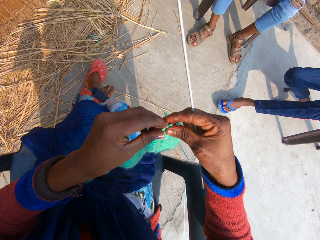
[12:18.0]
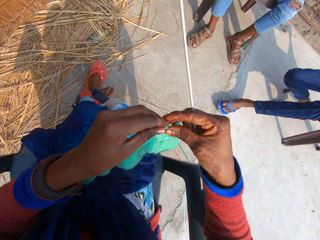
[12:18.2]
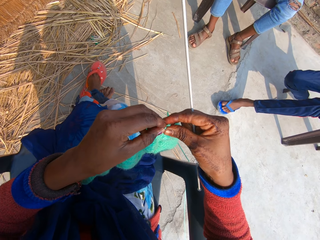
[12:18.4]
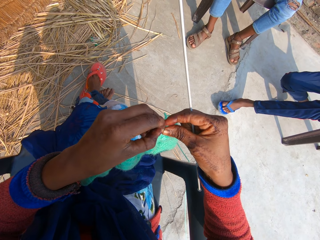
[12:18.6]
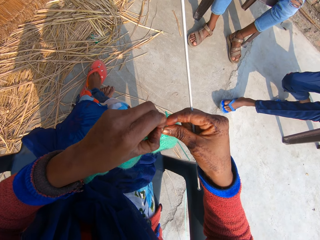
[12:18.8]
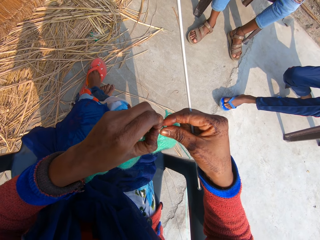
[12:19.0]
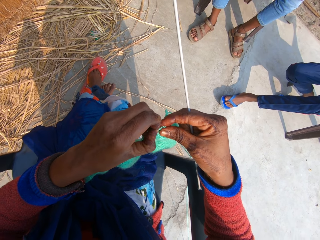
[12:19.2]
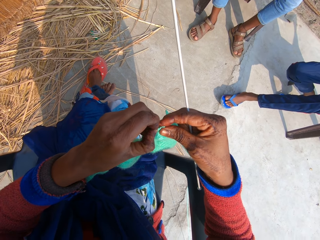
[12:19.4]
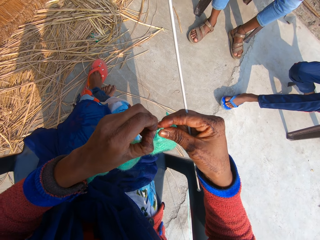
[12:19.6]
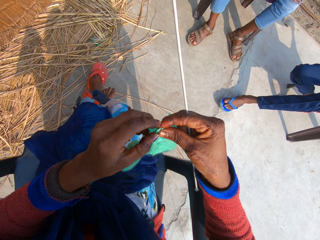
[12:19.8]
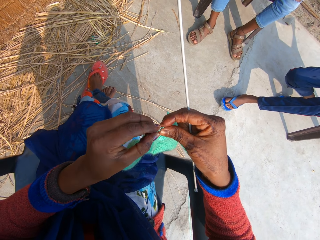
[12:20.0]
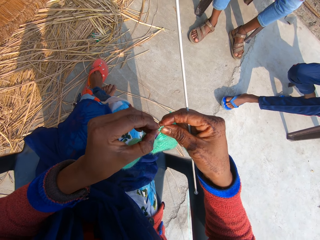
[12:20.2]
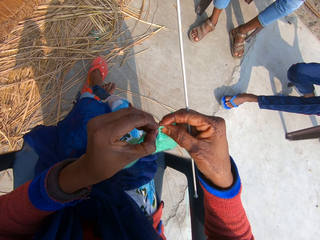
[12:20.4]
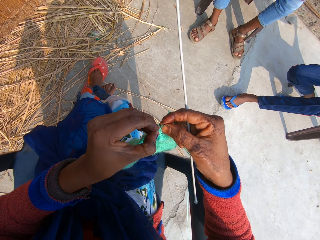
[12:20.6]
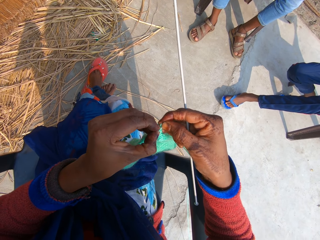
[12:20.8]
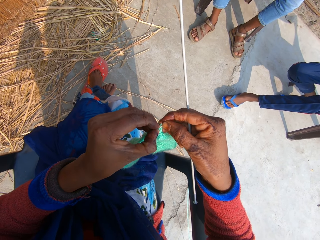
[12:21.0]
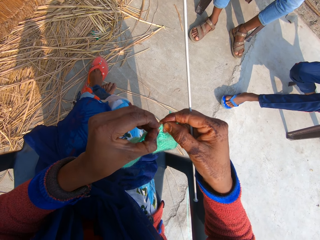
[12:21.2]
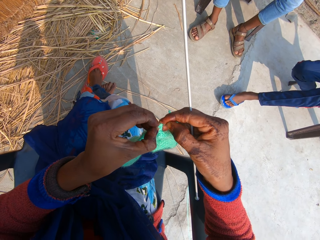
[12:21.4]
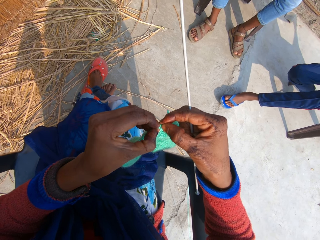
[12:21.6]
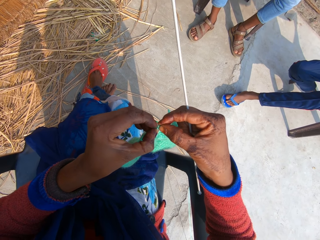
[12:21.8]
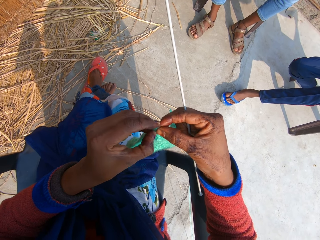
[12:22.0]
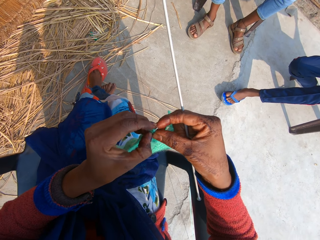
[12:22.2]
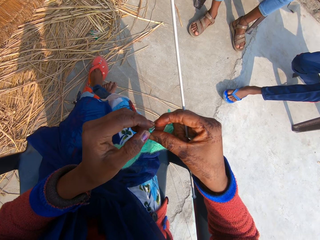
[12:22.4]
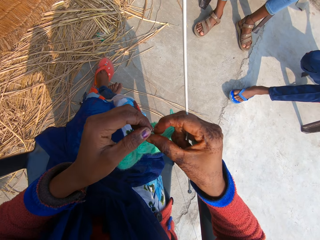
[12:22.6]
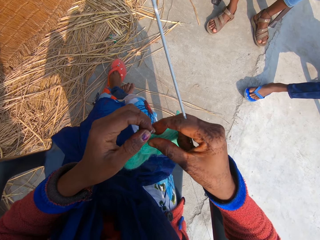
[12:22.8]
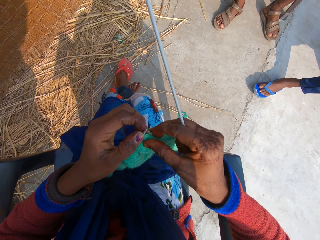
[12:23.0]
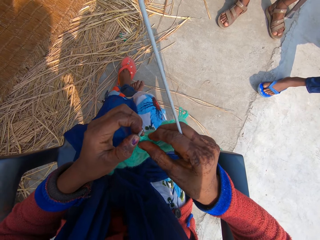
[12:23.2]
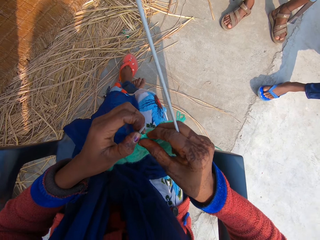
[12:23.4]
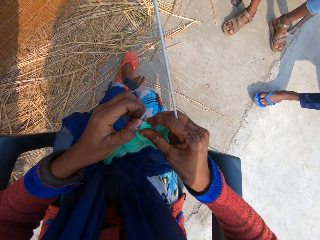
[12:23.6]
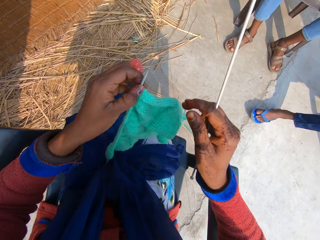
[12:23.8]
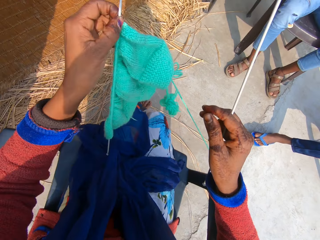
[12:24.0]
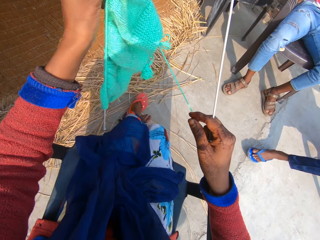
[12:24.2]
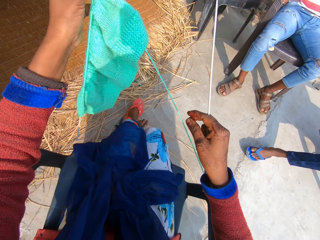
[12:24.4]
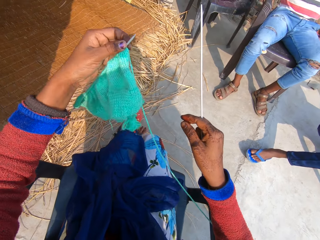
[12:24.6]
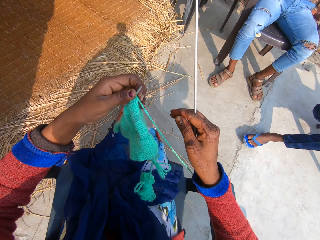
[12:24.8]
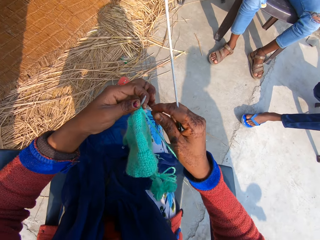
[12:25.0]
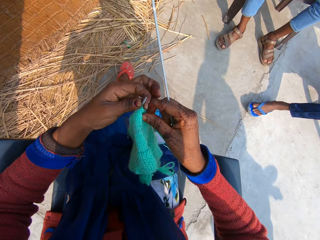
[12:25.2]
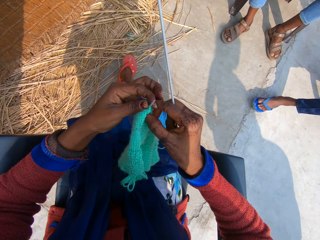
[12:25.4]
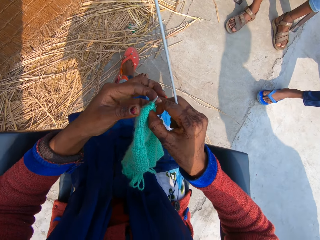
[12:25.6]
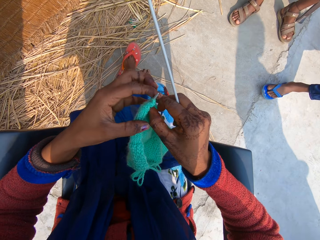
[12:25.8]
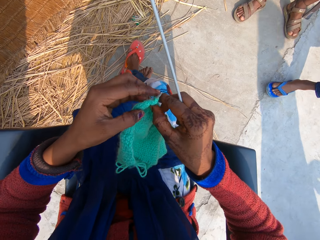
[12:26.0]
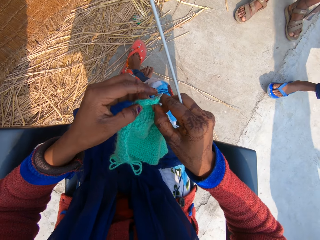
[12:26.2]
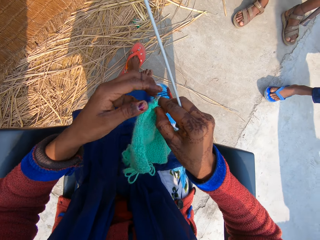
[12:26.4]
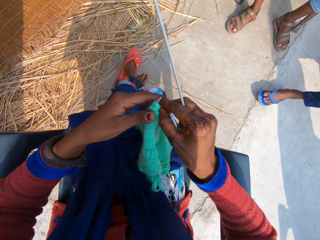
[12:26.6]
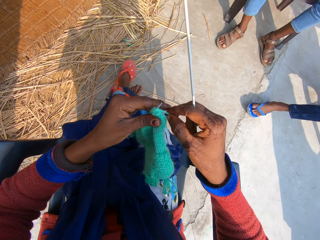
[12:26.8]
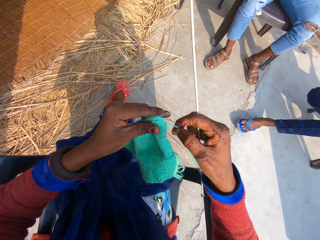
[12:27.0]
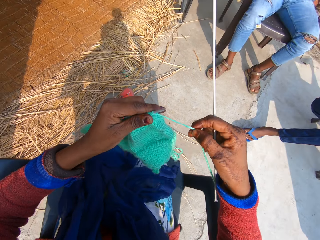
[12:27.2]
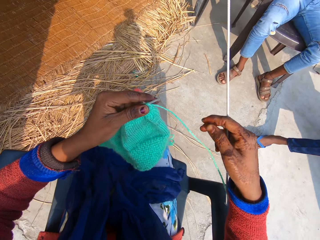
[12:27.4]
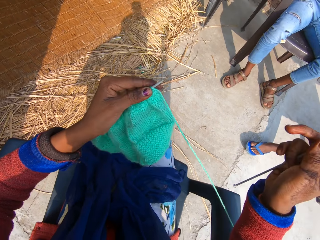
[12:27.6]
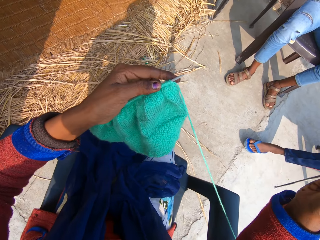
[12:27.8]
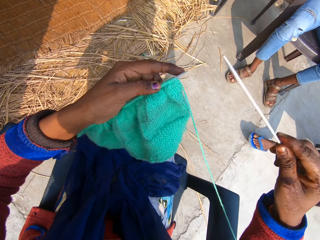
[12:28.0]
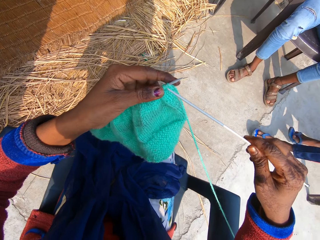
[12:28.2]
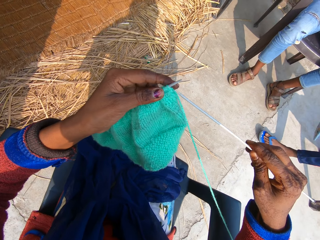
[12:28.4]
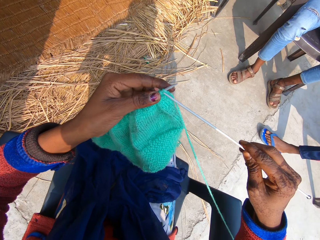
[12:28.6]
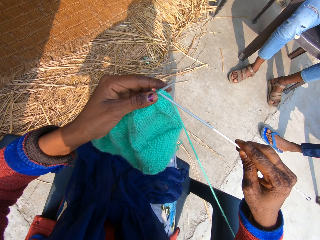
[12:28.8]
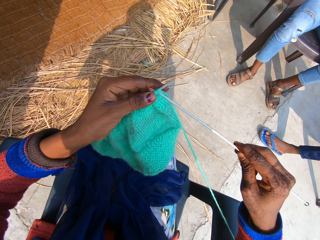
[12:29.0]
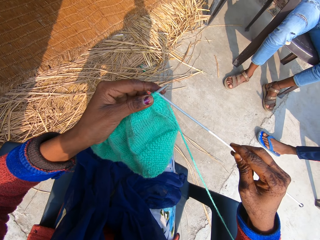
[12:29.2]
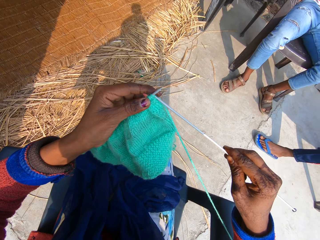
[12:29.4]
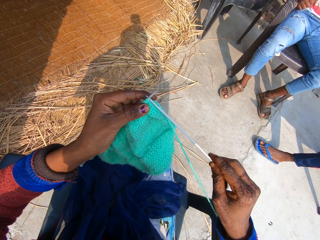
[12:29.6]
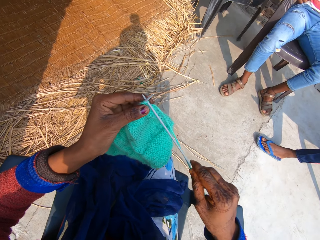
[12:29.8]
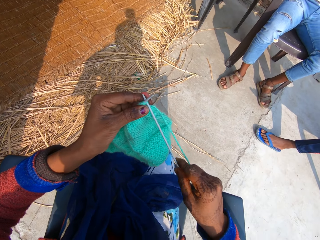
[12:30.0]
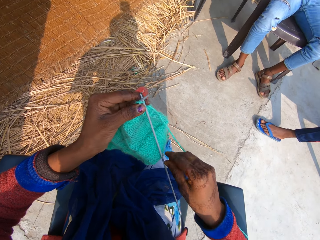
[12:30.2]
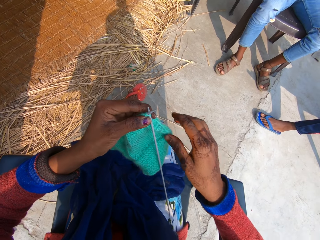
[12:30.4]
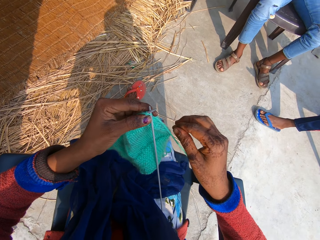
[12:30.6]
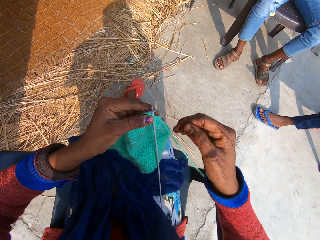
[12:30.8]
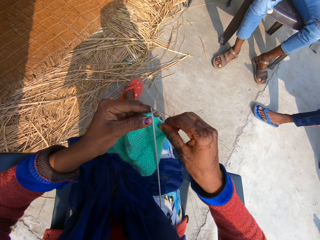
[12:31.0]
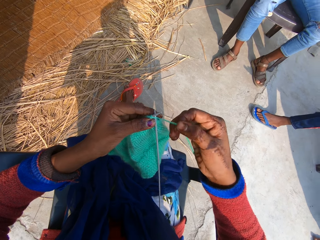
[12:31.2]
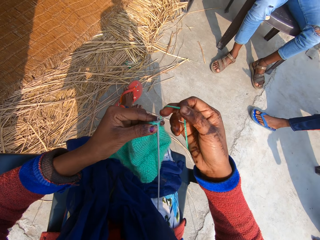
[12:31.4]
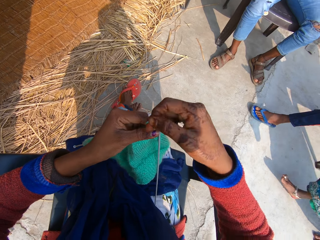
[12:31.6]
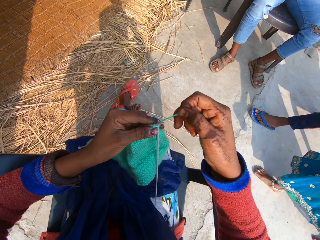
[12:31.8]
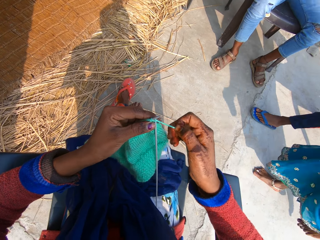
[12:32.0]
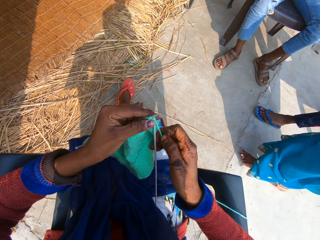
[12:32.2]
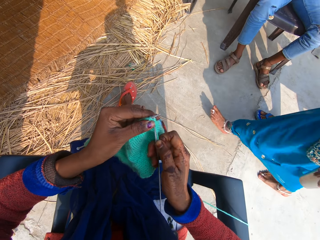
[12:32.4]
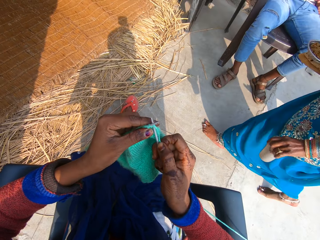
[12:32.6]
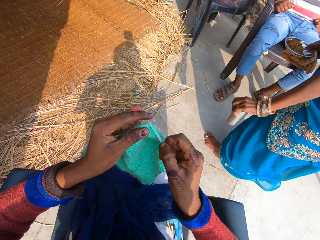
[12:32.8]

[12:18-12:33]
A boy sneezes multiple times. The camera wearer raises the fabric with her left hand. She adjusts the fabric. She knits the fabric of yarn with a crochet hook.

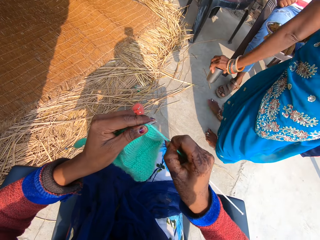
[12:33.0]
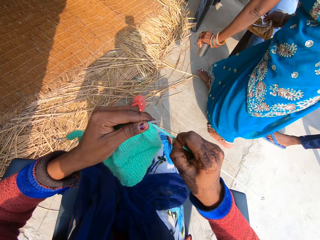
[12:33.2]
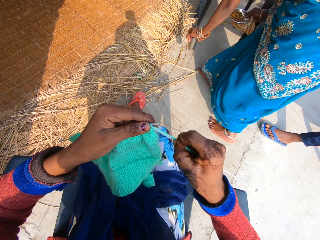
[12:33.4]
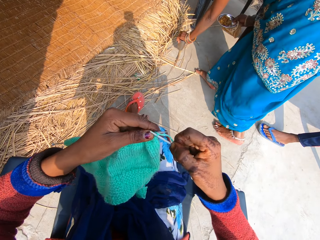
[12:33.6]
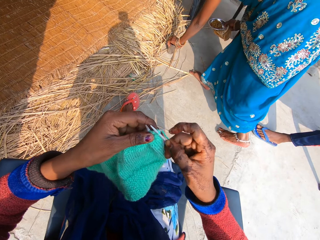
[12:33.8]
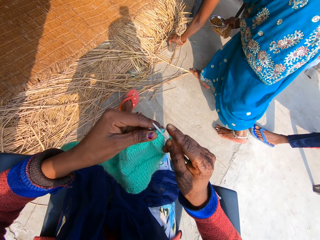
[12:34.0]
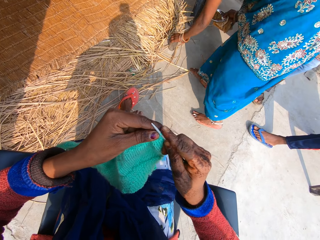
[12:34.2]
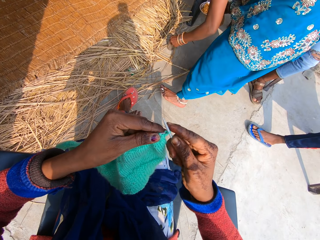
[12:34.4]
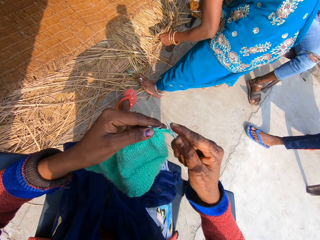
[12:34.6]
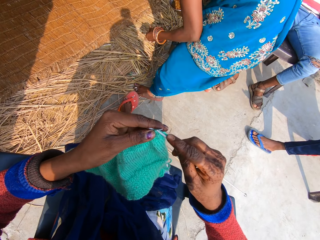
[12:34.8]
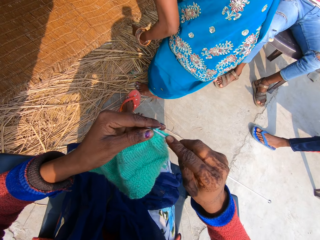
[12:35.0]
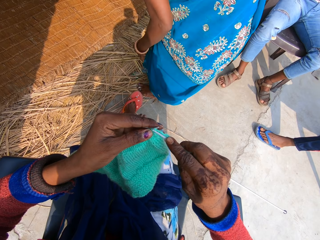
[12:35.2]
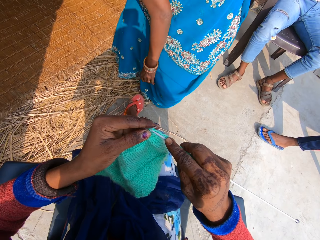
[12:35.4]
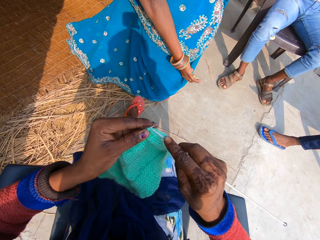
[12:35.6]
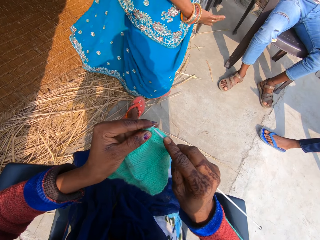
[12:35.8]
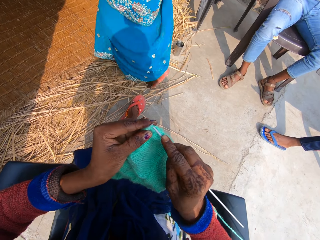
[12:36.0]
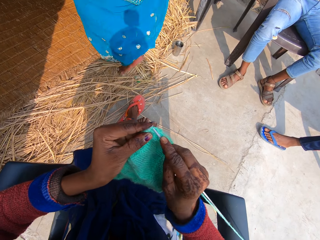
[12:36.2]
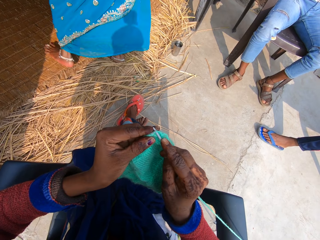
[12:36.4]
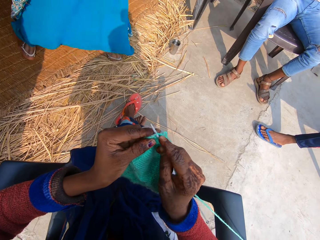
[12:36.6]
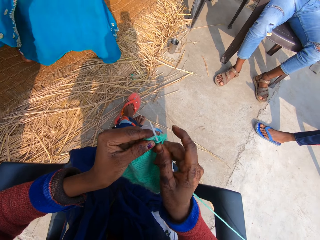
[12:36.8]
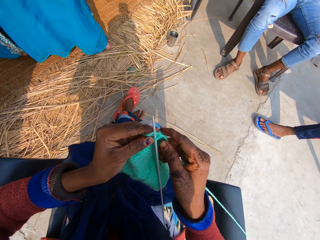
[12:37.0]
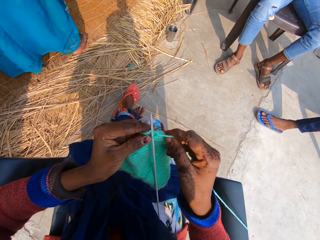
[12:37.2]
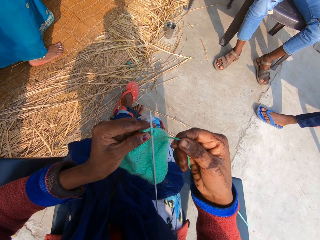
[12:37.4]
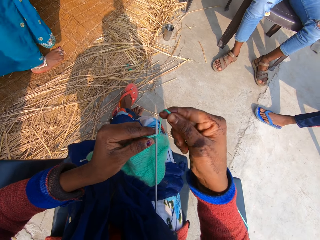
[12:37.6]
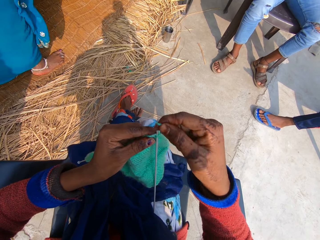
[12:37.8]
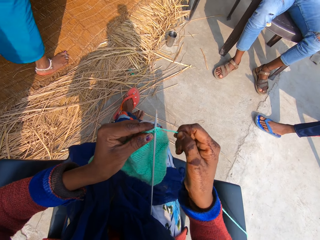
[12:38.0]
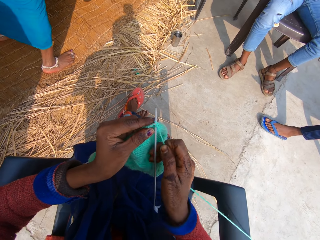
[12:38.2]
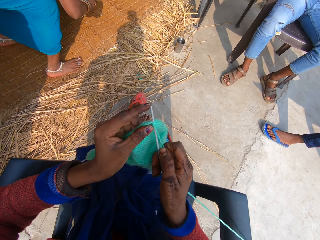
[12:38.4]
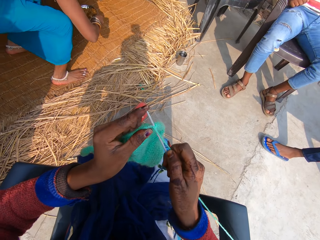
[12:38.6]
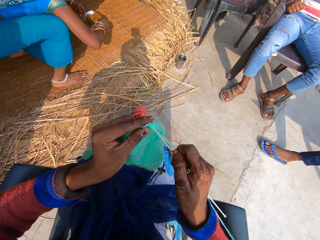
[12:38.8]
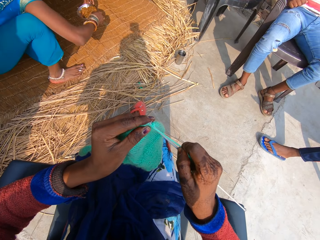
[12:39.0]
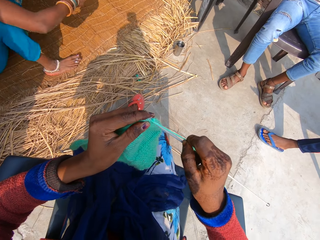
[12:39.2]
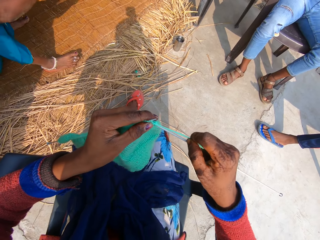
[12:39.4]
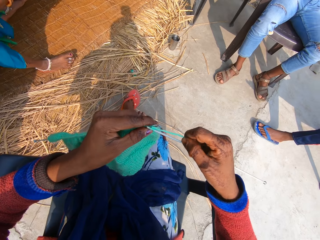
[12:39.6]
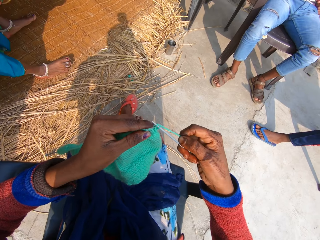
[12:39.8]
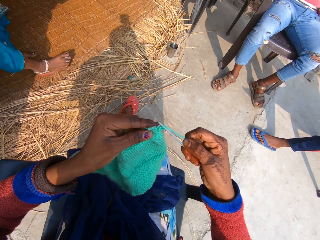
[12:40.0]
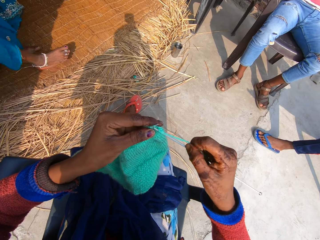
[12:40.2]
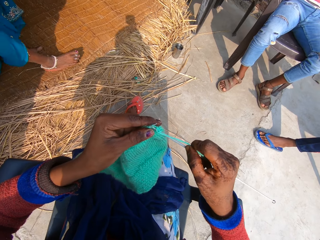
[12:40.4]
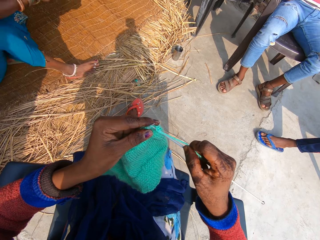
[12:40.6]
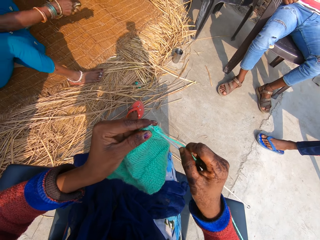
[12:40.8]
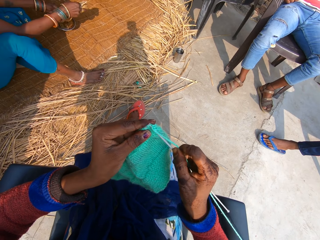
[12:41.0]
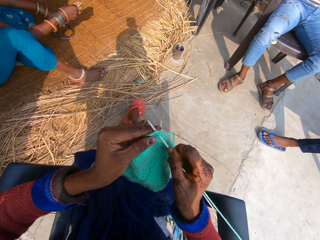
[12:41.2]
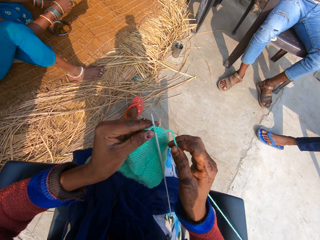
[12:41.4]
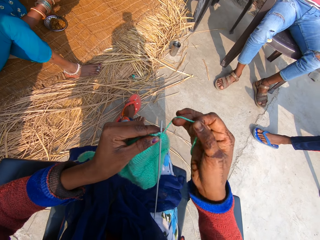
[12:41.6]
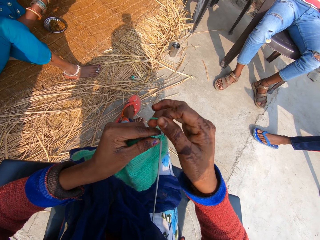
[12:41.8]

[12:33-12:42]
A woman drops a cup on the ground. The woman walks around the compound. The woman eats a tortilla with stew. The woman sits on the mat on the ground.
